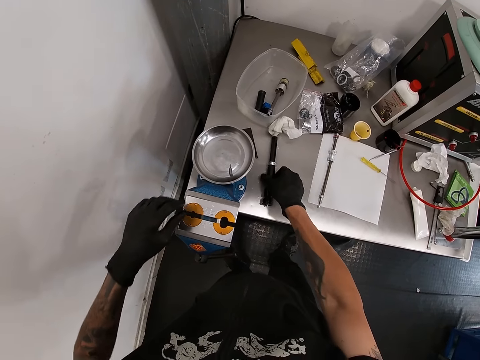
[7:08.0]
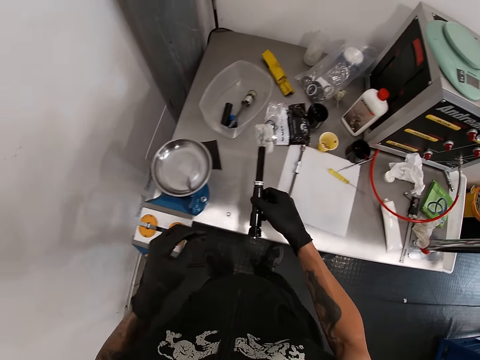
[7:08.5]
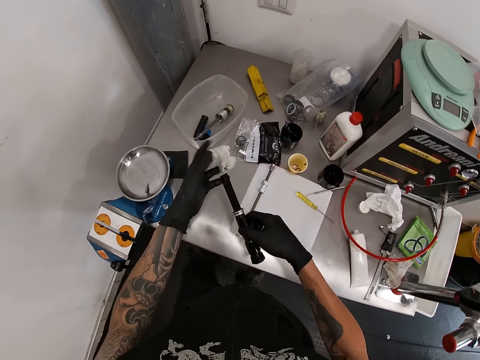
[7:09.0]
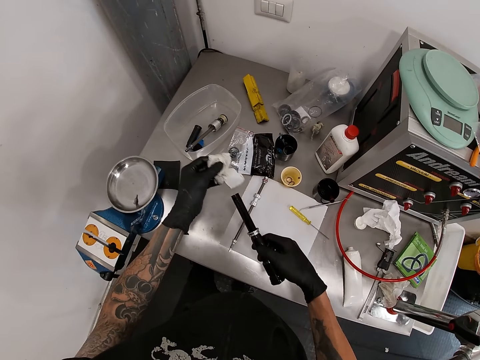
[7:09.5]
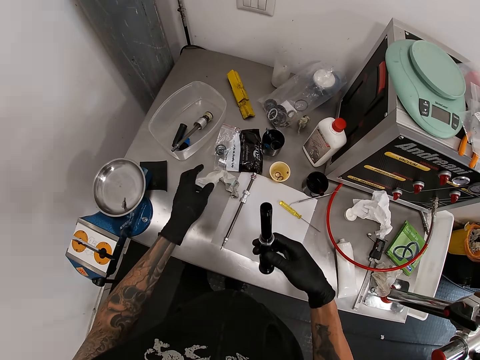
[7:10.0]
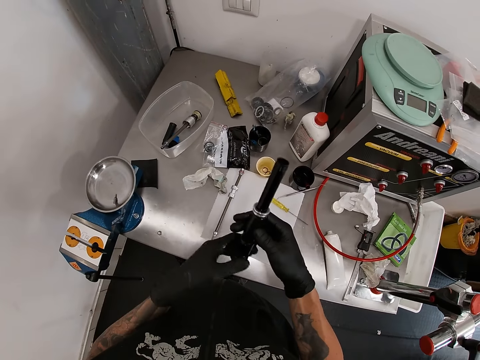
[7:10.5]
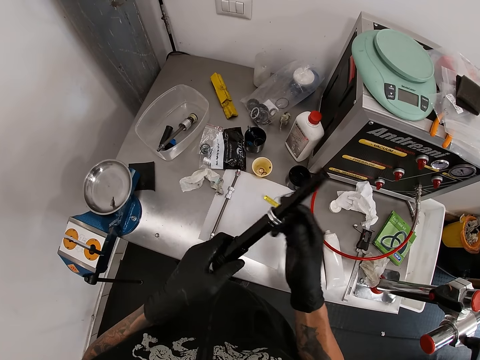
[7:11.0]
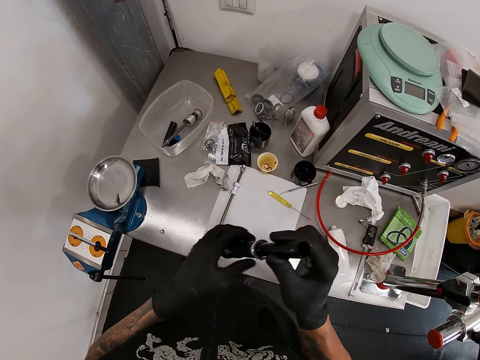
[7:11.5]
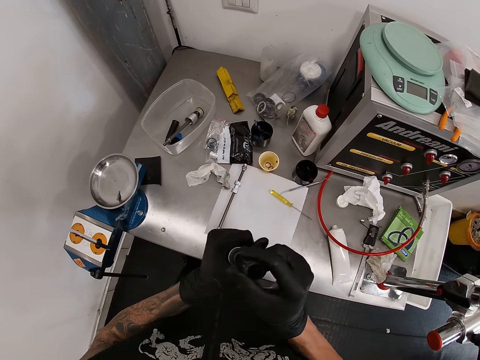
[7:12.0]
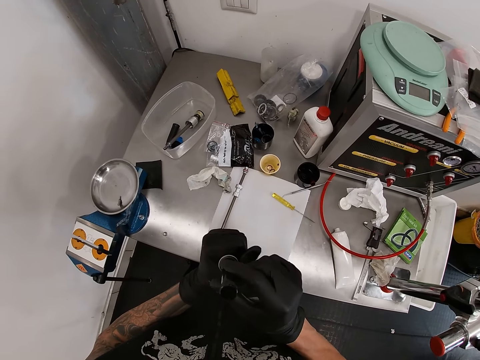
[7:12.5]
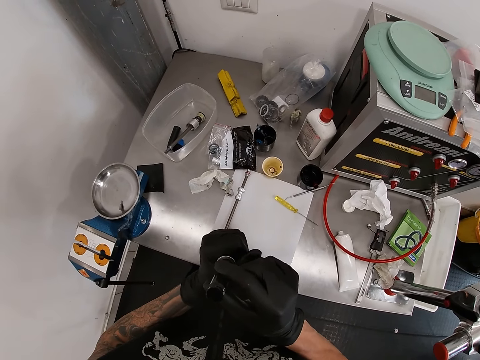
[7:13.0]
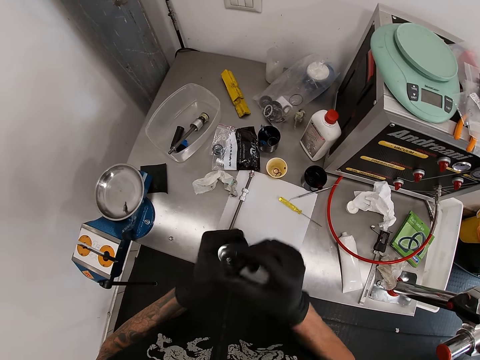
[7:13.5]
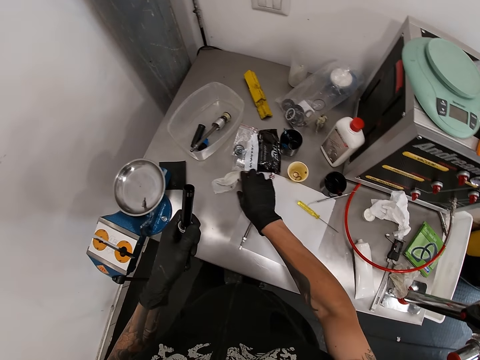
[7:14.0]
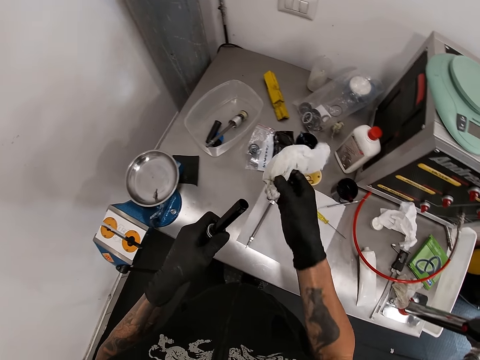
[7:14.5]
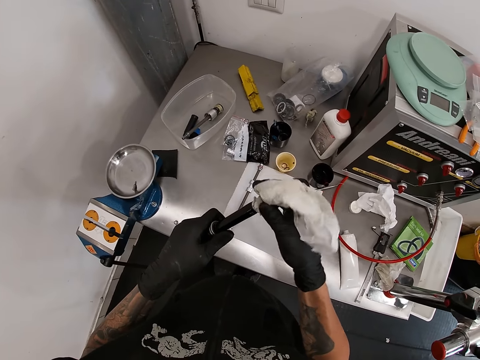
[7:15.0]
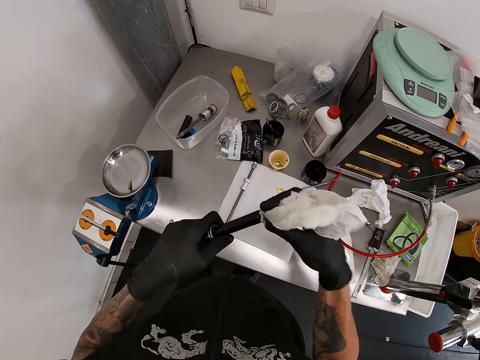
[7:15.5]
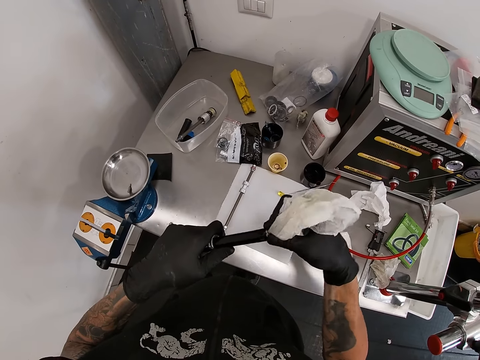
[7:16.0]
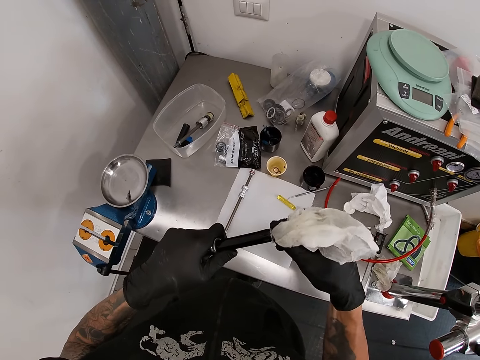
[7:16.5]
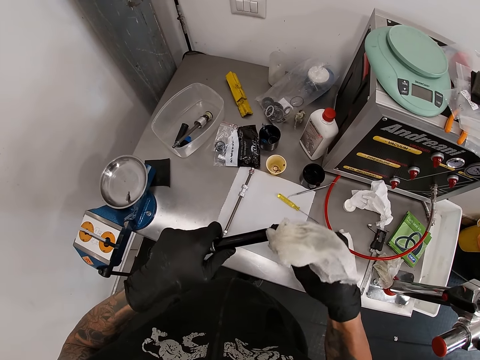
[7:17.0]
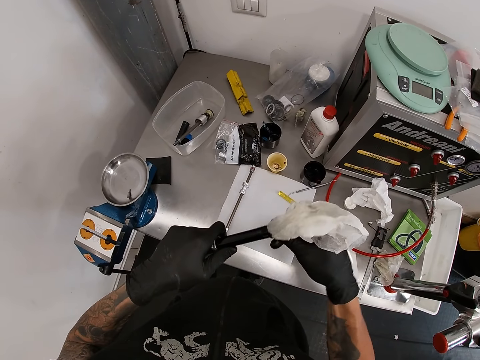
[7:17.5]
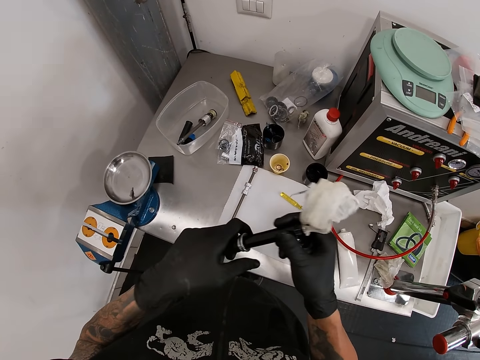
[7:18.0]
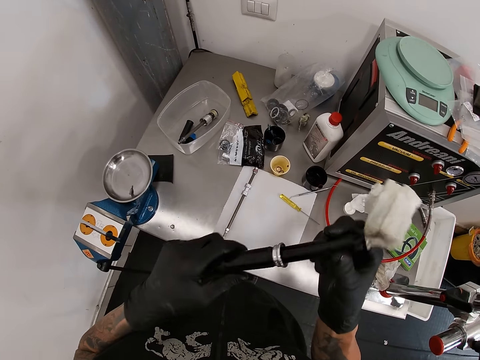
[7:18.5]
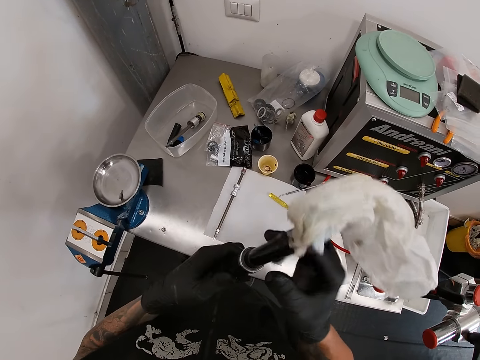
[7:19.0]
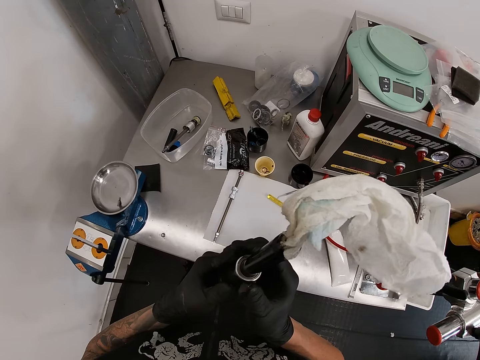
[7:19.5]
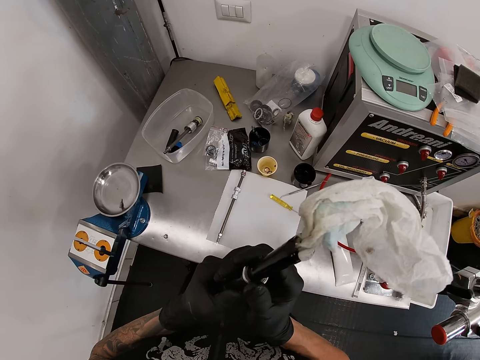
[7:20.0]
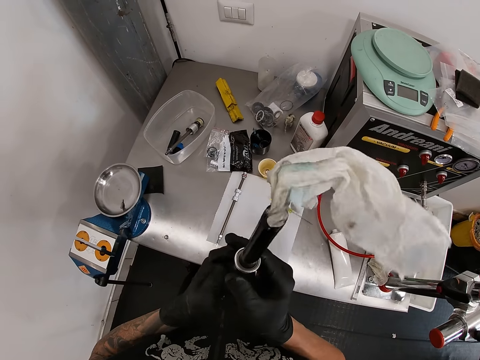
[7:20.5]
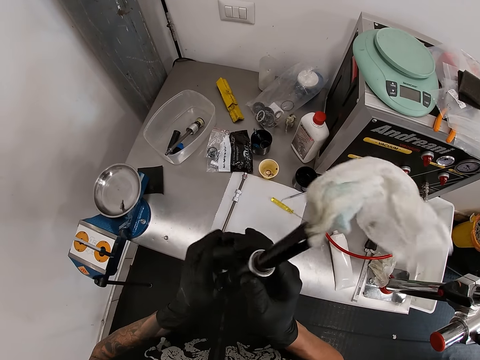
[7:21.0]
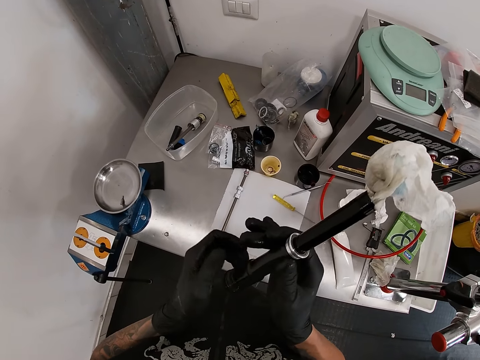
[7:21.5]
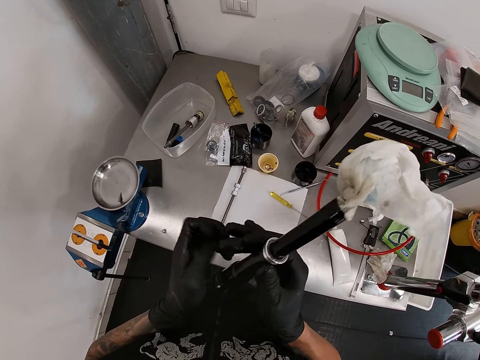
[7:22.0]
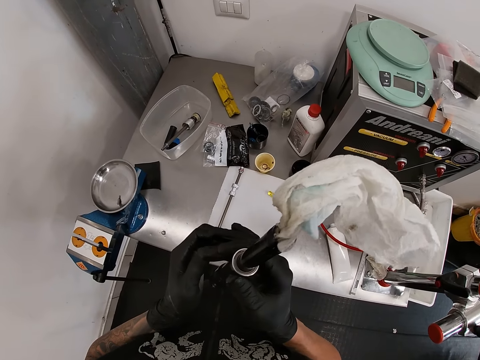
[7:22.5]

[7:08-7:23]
The camera wearer picks the suspension shock pump or pipe with his right hand. He removes the tissue on the suspension shock pump with his left hand. He throws the tissue on the table with his left hand. He holds the pipe. He picks the tissue from the table with his right hand. He puts the tissue in the suspension shock pump with his right hand. He moves the pipe on the hand.

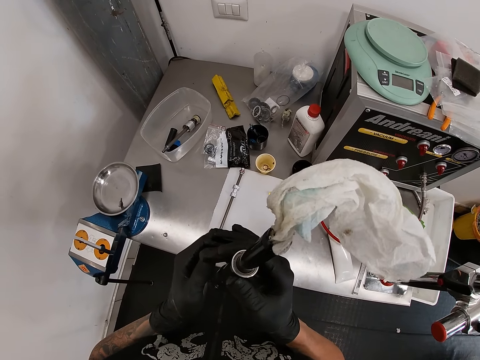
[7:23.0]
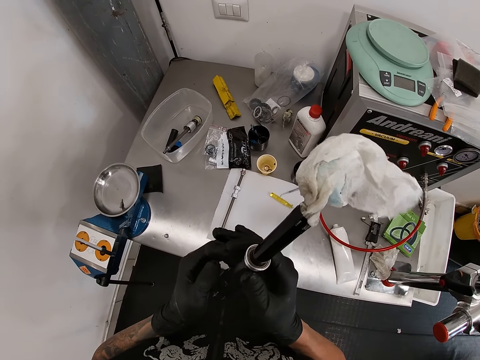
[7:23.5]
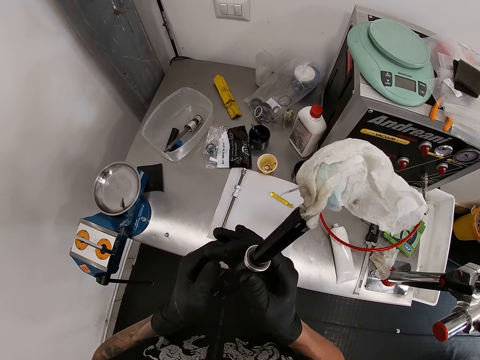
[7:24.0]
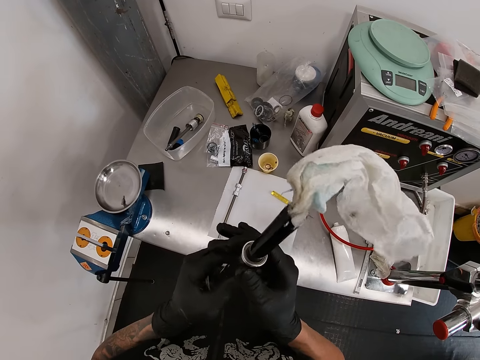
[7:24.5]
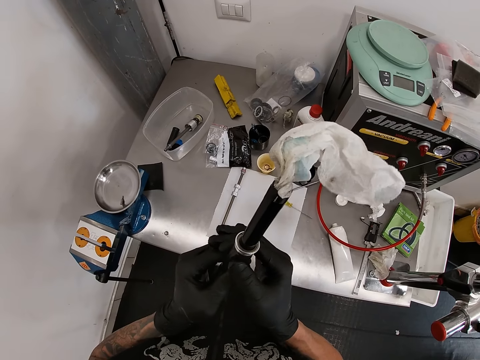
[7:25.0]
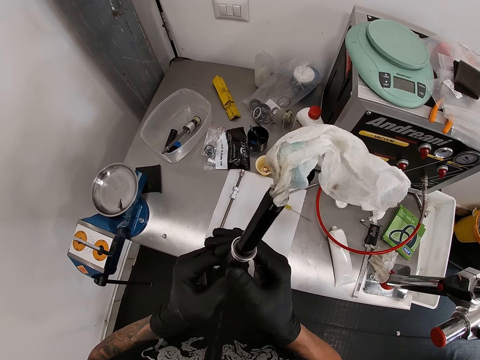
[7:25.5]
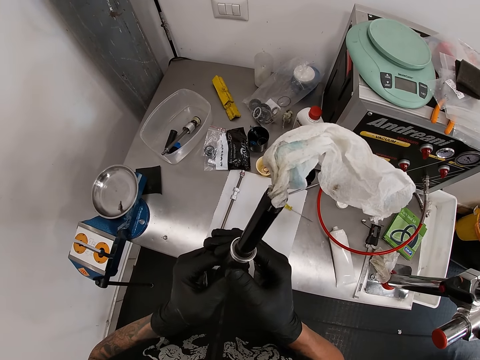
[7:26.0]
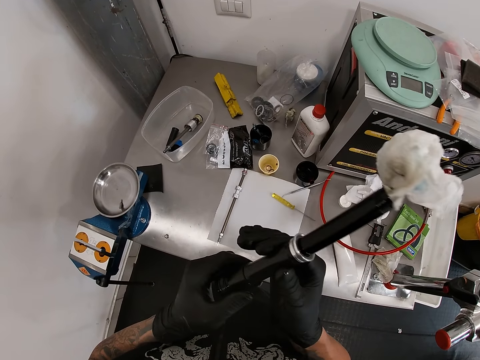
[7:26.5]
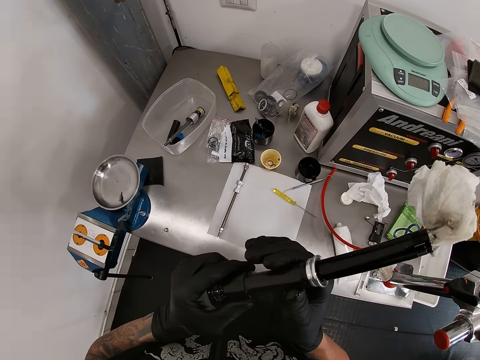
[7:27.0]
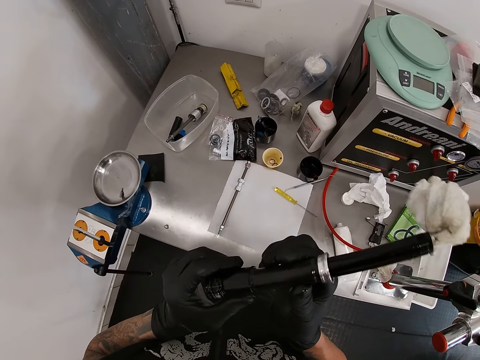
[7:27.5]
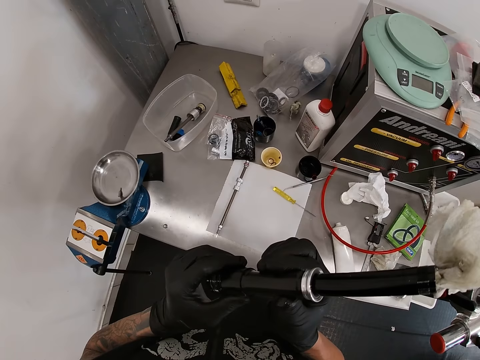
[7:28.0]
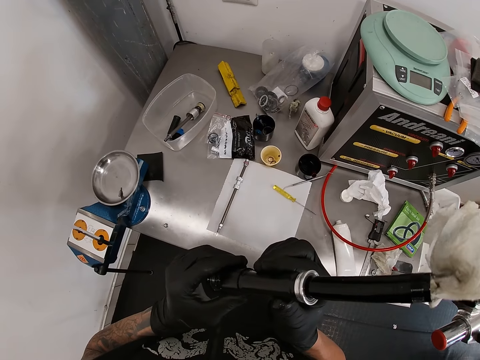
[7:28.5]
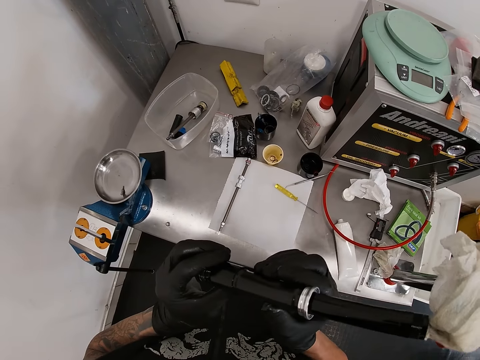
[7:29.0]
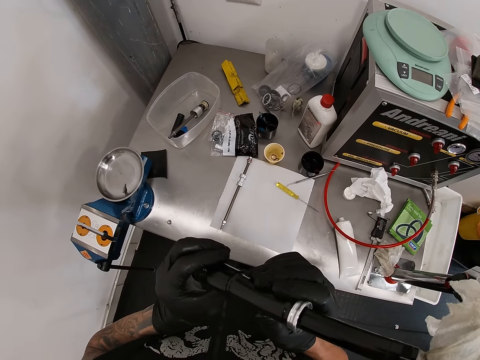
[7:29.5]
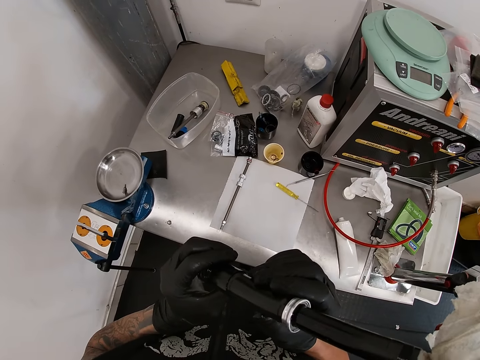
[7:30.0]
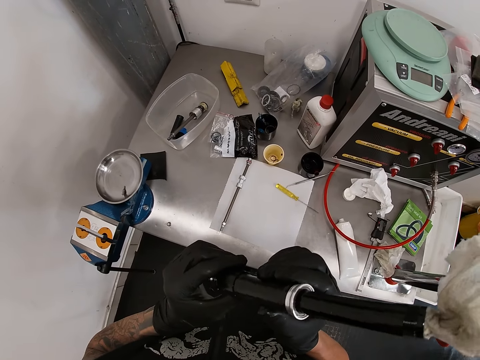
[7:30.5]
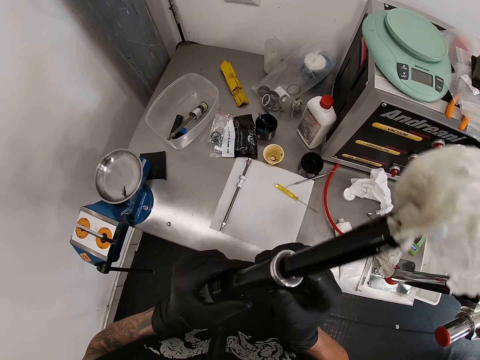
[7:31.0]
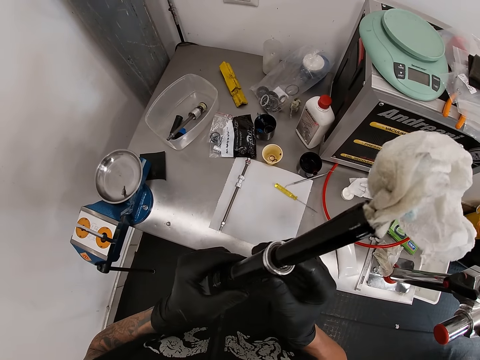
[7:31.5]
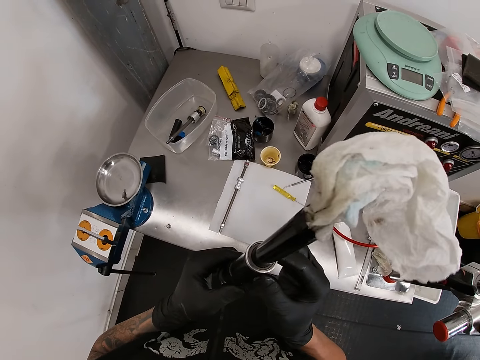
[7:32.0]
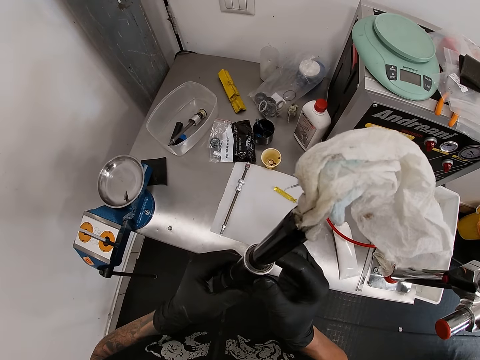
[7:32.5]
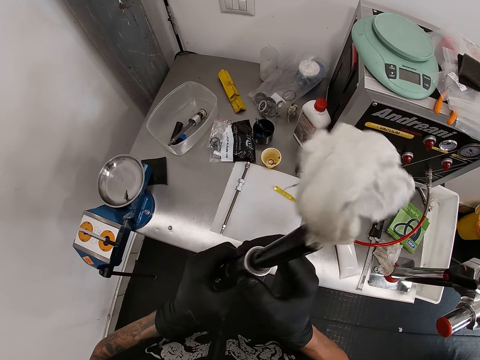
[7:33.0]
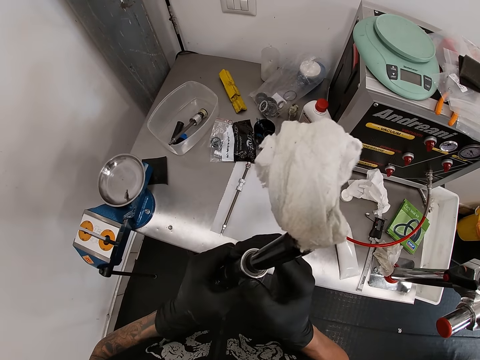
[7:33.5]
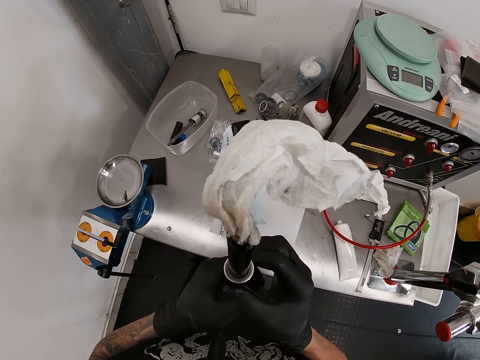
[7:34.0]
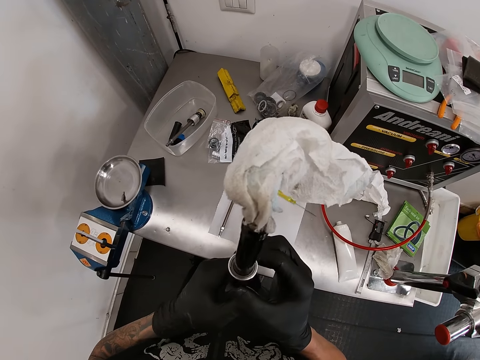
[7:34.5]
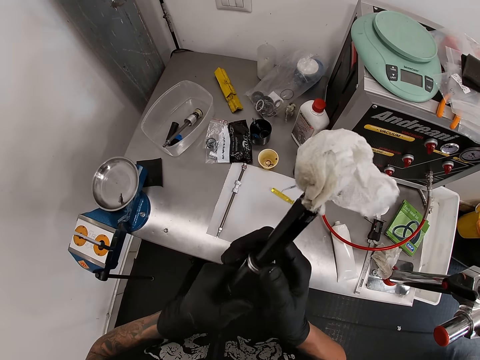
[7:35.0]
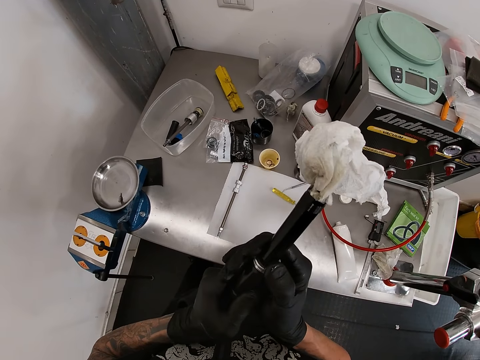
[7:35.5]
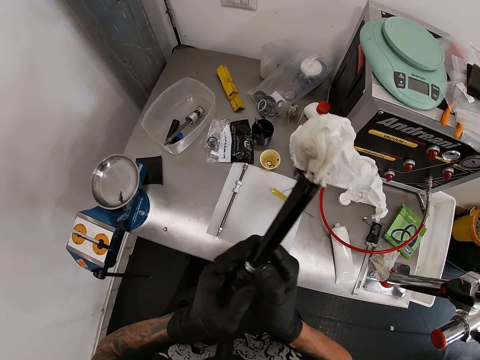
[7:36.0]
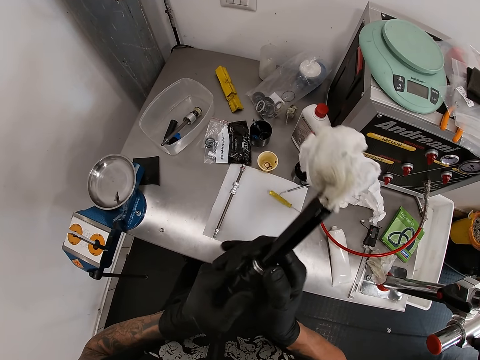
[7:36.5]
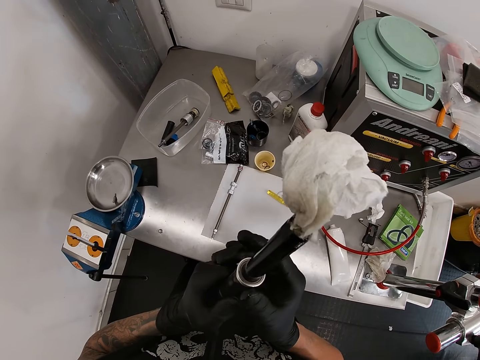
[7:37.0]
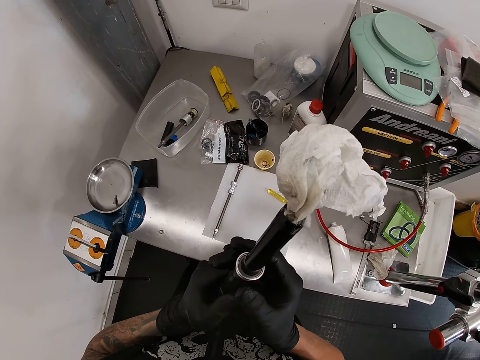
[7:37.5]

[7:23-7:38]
The camera wearer presses the suspension shock pump with his right hand. He adjusts the pipe.
